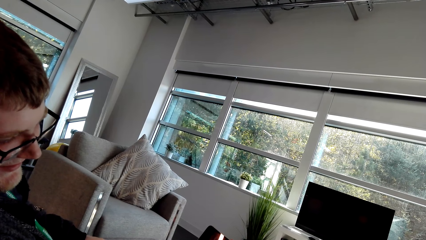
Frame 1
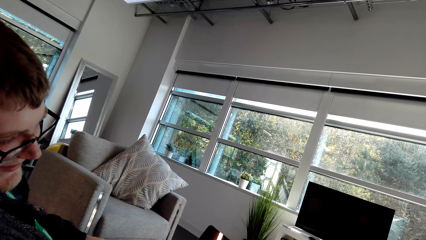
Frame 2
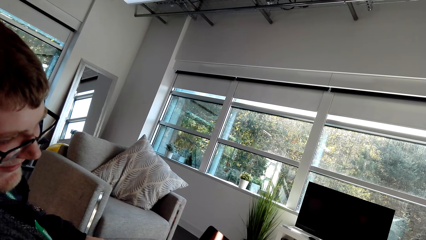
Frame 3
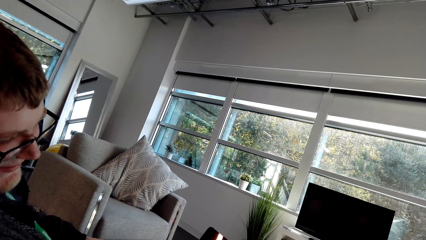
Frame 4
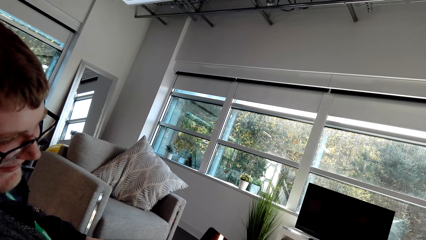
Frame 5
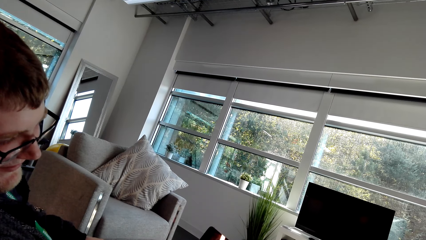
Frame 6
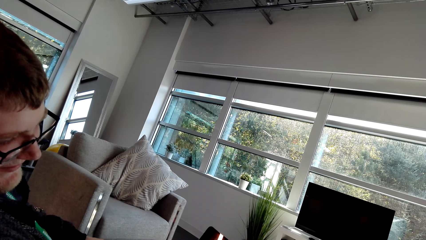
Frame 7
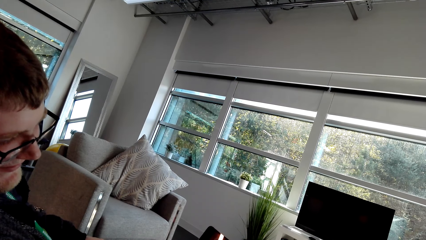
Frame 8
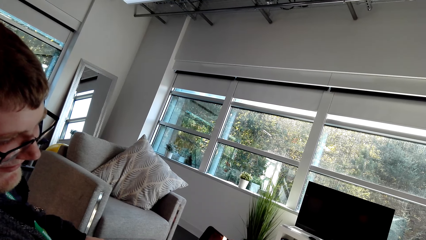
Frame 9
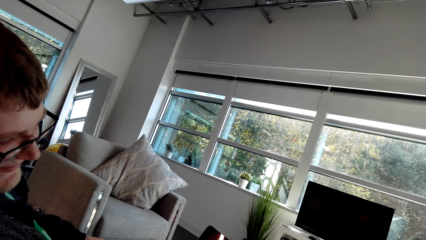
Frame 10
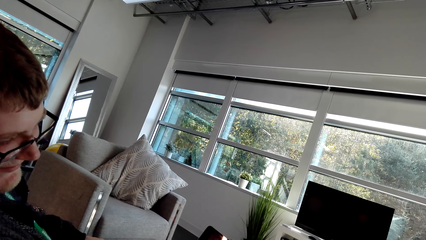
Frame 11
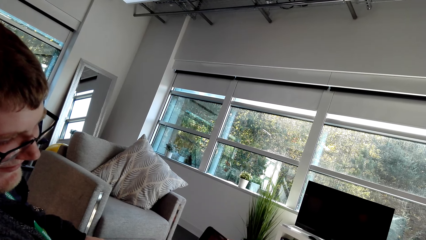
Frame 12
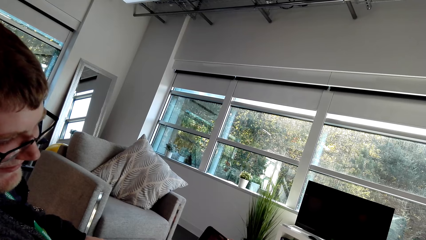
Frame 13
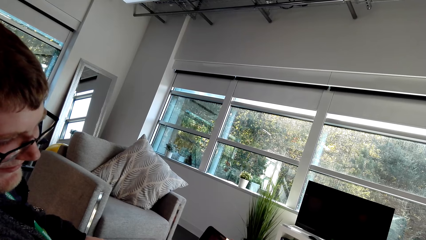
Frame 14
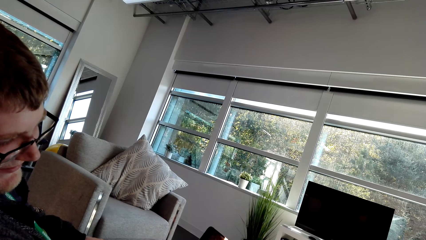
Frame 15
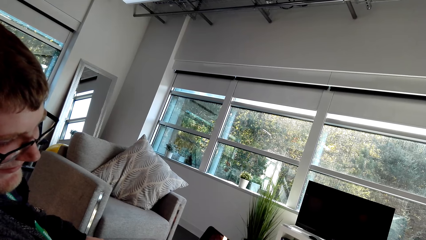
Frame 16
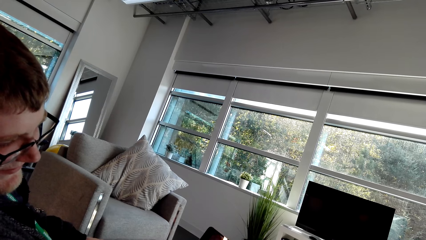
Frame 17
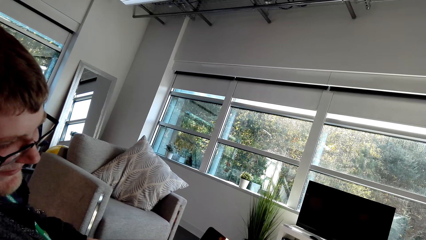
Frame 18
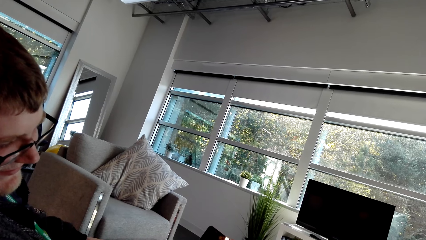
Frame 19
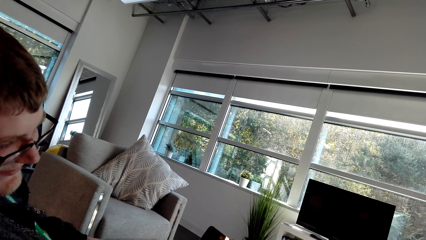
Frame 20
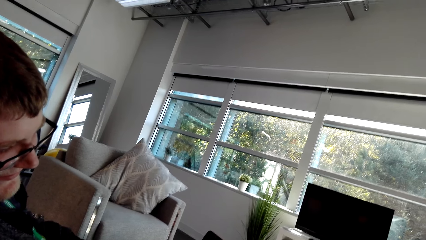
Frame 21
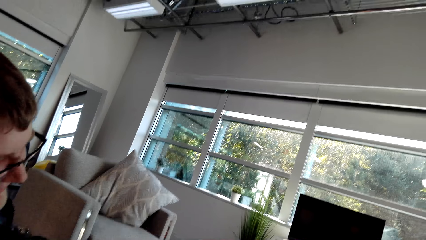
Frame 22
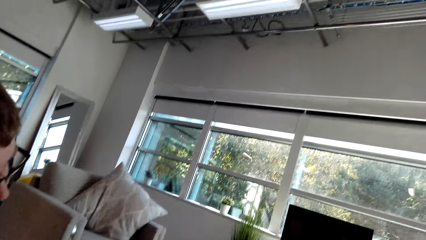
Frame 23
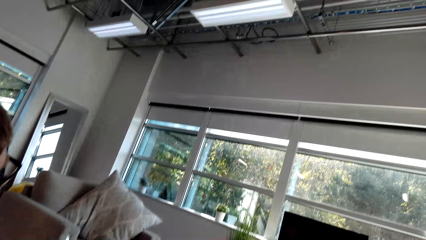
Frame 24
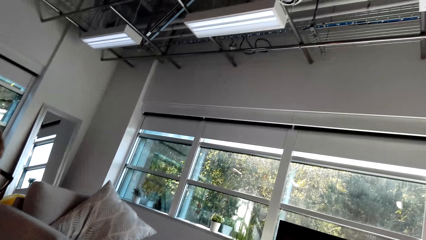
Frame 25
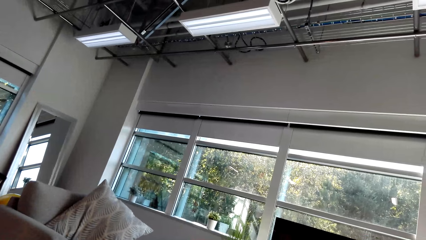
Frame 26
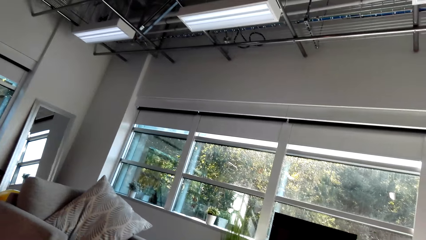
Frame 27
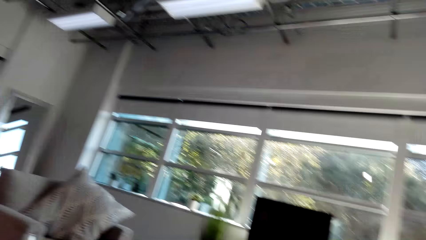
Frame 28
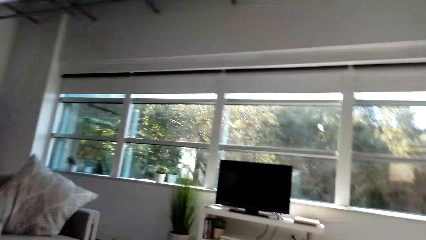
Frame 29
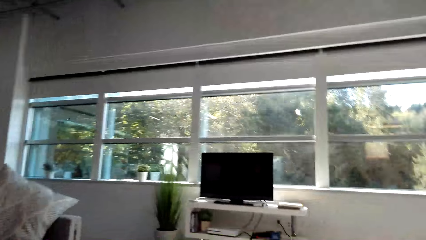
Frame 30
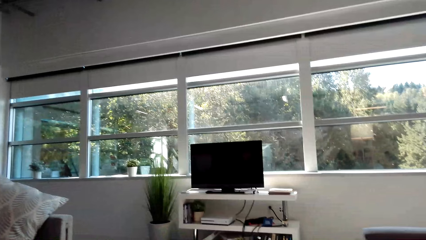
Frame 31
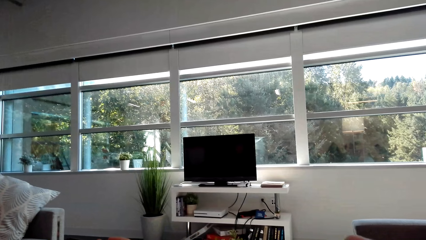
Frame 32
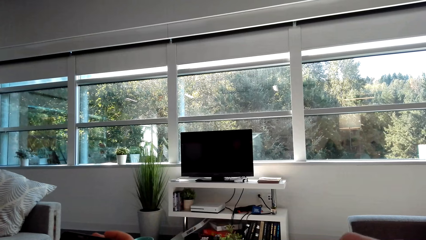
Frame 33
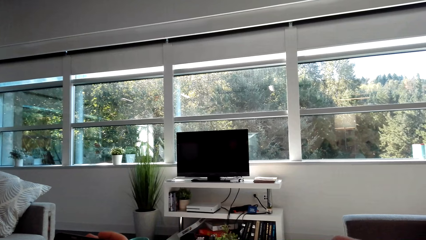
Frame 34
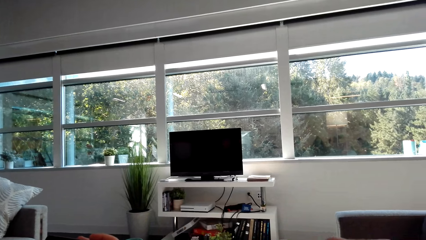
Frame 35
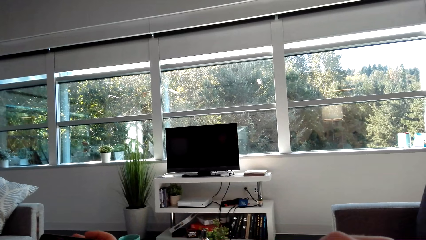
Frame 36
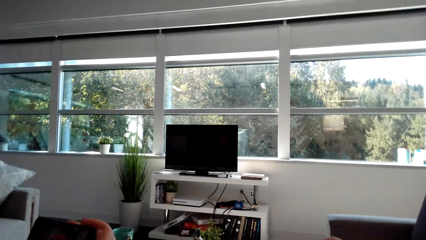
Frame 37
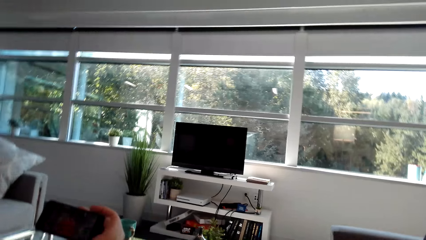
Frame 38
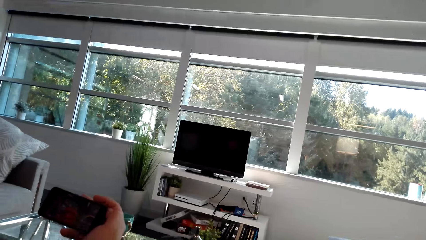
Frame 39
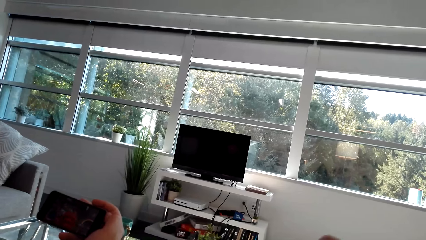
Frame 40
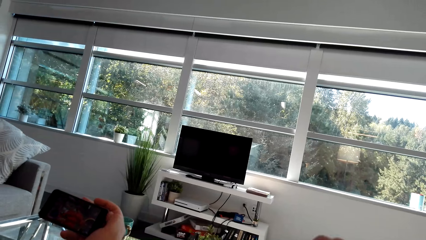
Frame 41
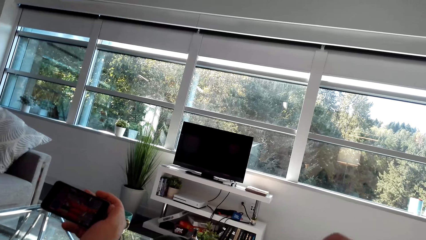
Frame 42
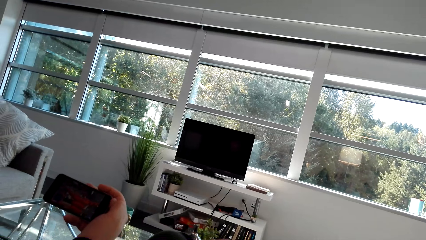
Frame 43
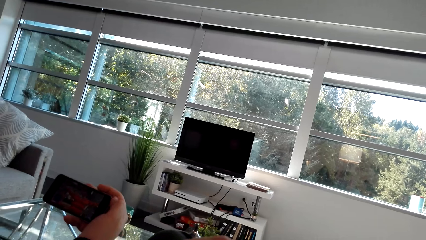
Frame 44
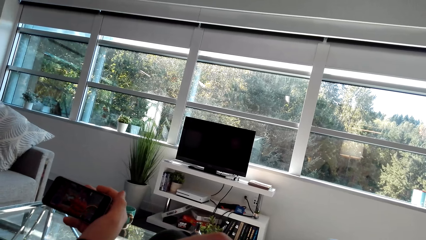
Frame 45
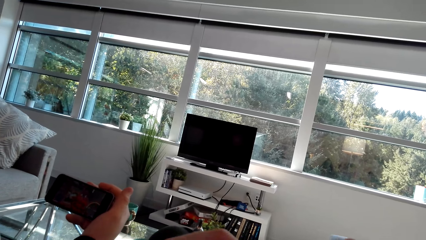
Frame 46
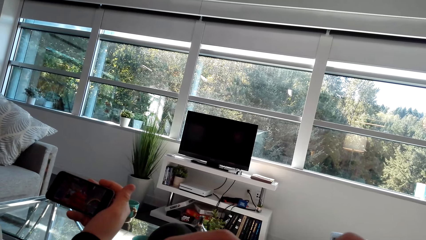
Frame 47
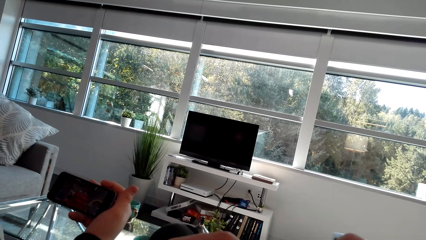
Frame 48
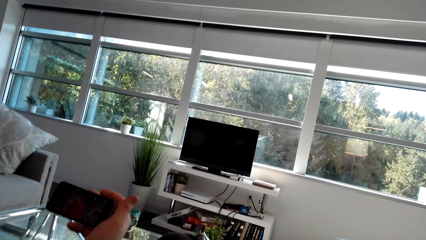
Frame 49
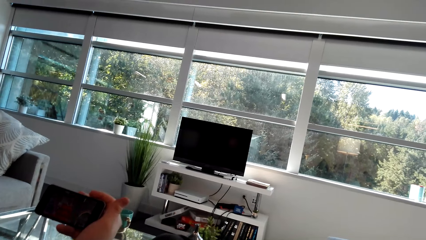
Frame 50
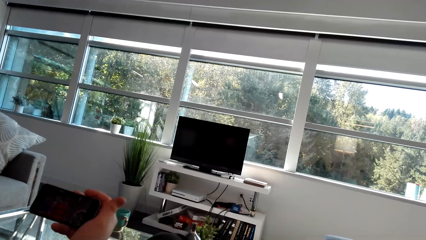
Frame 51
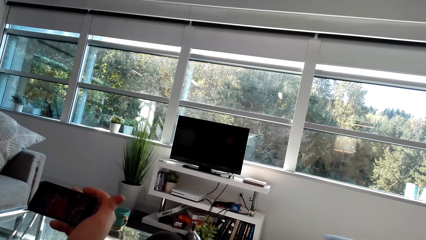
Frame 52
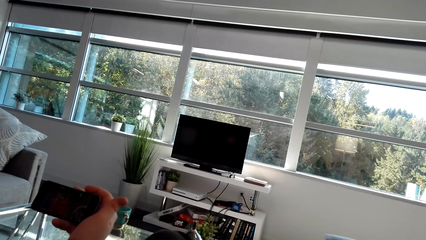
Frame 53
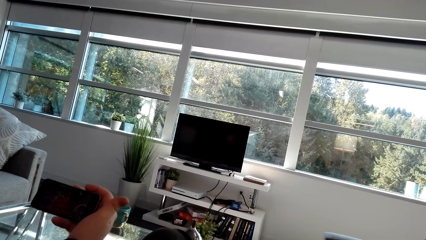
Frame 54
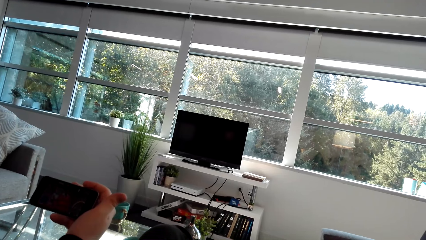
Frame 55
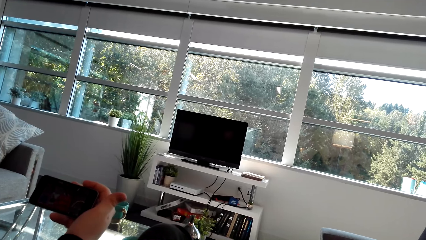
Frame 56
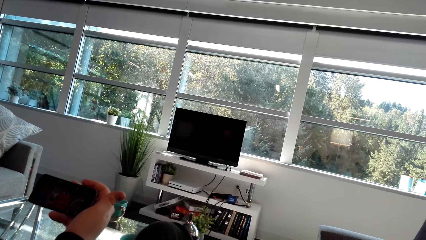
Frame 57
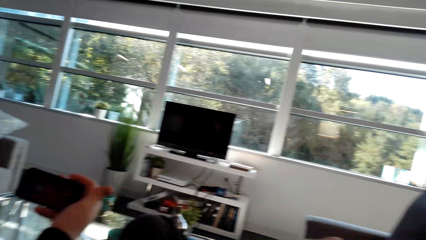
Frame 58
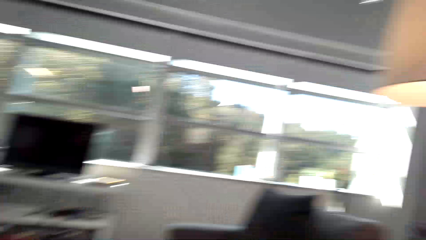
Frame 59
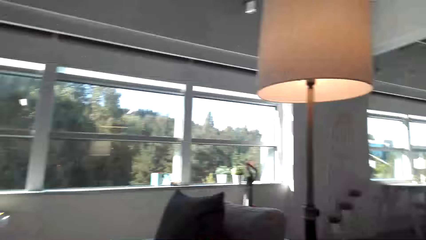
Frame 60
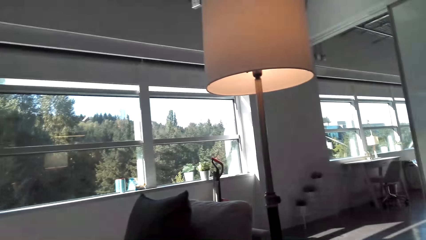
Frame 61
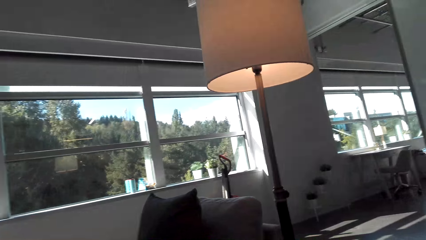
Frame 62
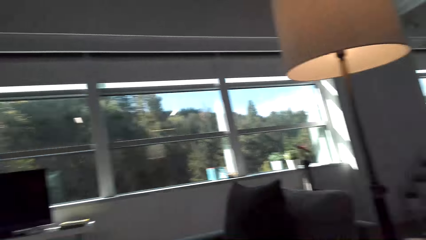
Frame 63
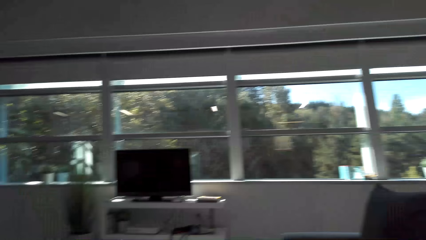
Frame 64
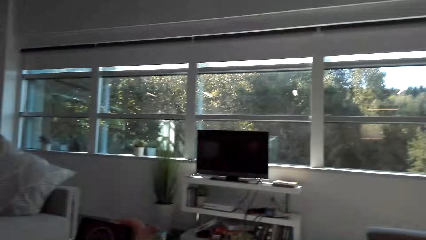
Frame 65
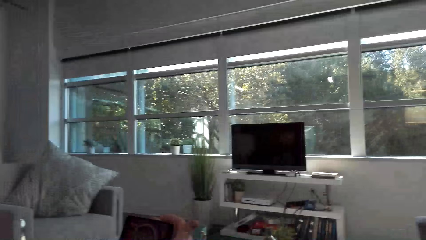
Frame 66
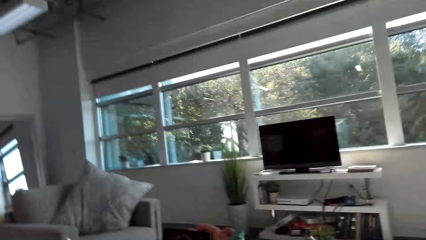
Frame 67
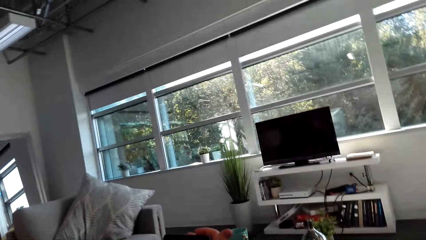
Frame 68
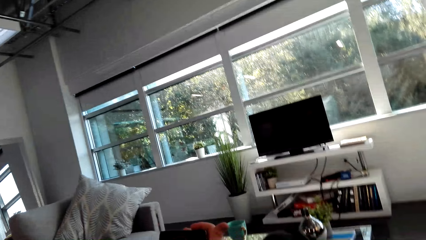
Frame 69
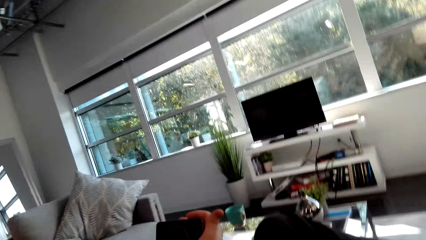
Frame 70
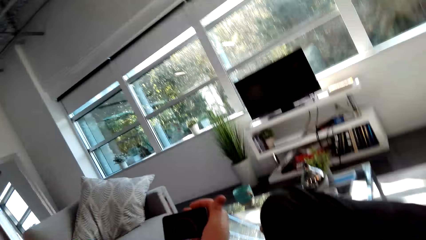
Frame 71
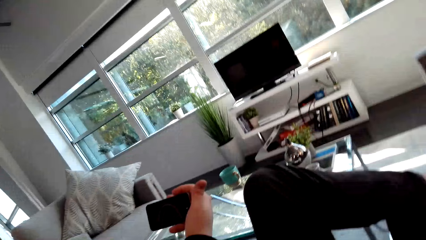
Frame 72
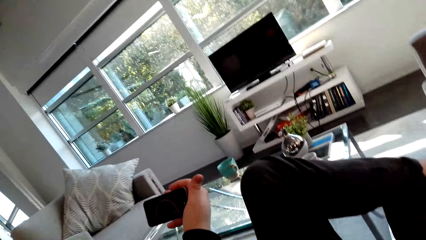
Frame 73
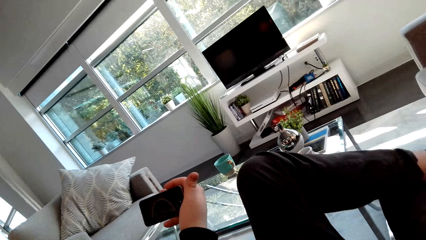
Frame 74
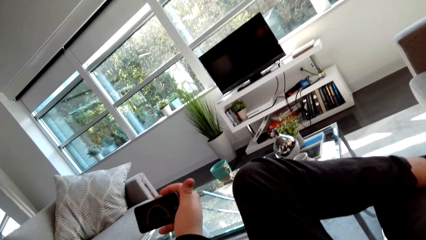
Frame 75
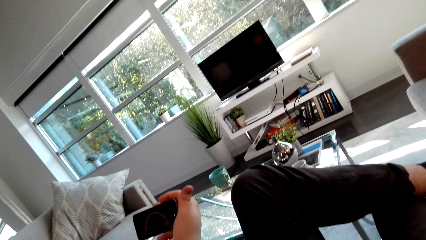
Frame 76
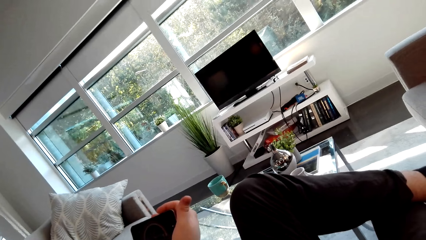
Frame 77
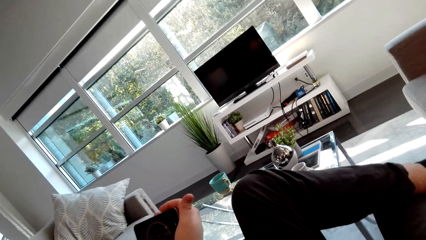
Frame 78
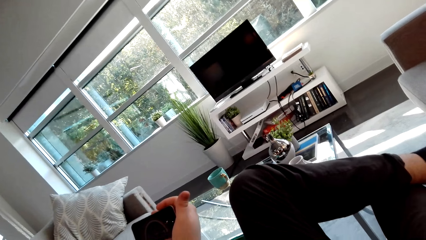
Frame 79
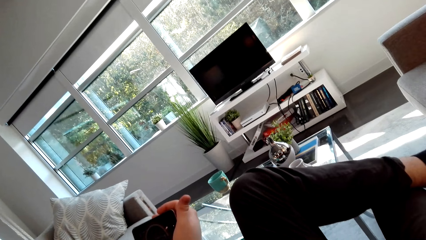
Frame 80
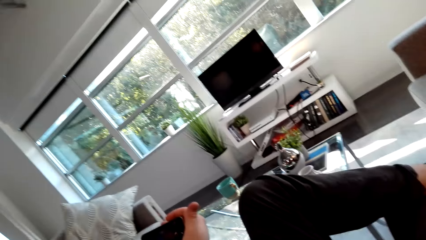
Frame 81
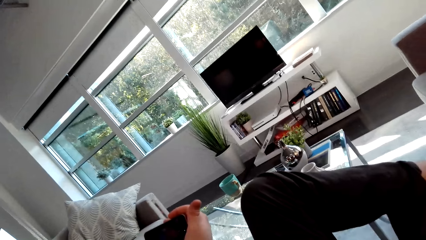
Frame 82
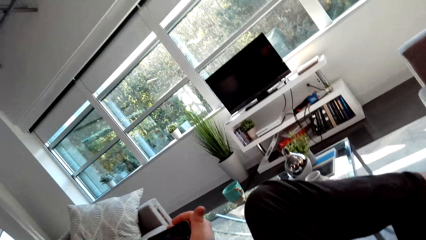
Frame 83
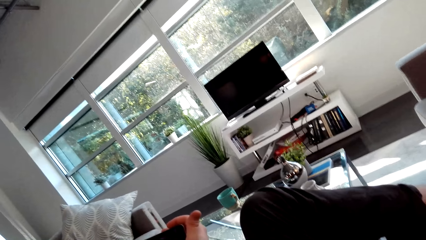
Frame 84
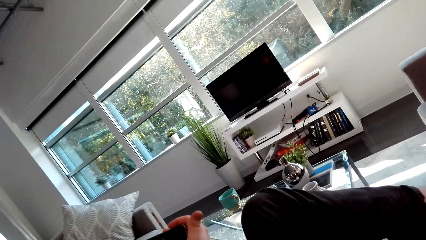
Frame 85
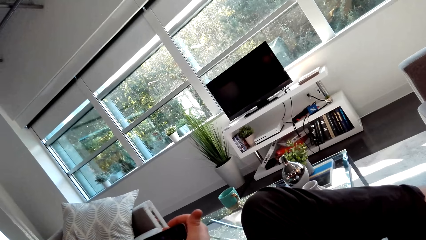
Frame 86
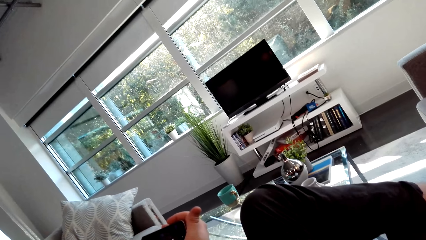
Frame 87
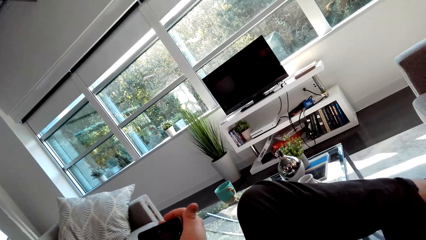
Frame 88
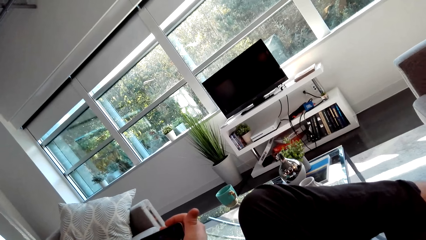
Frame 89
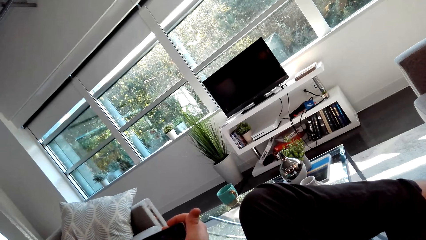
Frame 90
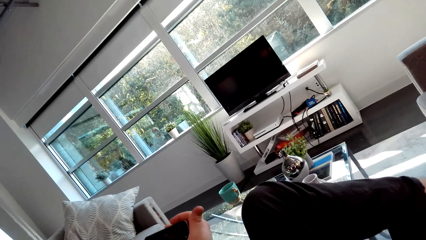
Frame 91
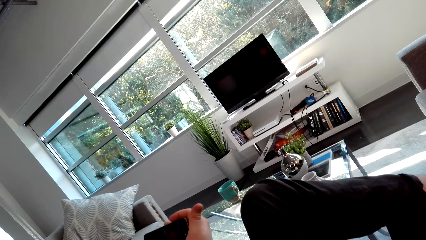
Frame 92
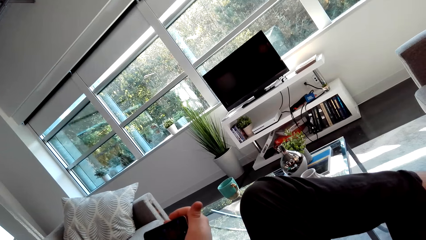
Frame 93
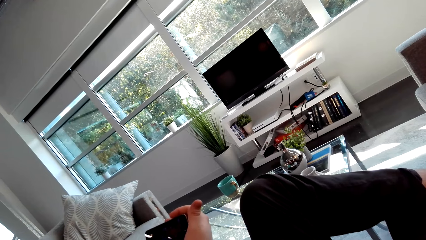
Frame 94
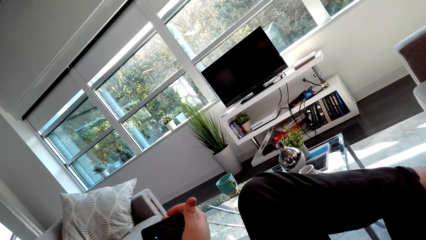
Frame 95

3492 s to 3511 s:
A man watches the video. The camera wearer talks and looks around. The man watches the video. The camera wearer looks around. The man watches the video.
